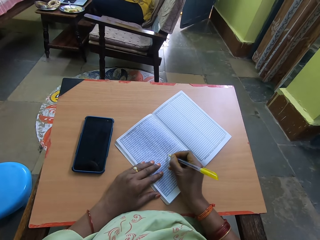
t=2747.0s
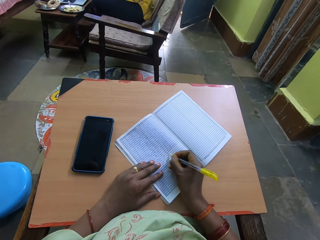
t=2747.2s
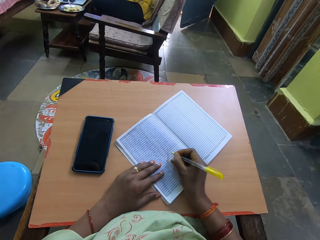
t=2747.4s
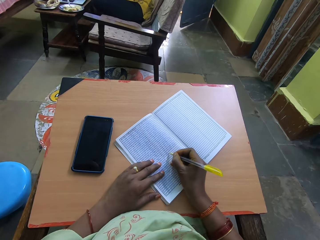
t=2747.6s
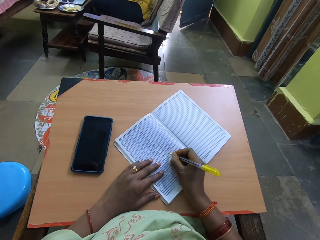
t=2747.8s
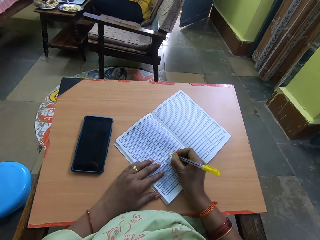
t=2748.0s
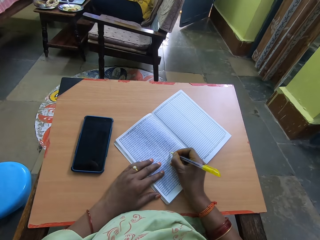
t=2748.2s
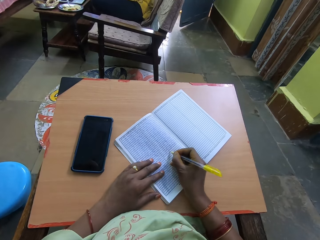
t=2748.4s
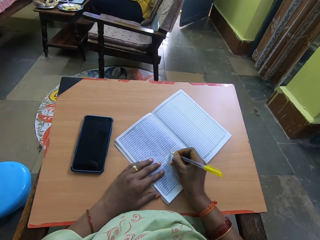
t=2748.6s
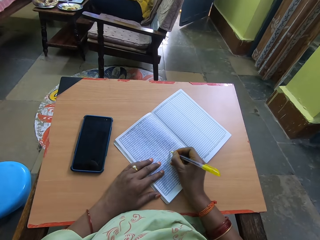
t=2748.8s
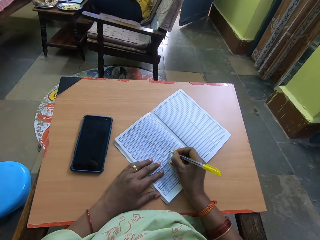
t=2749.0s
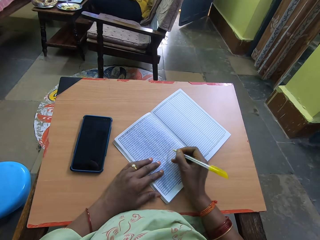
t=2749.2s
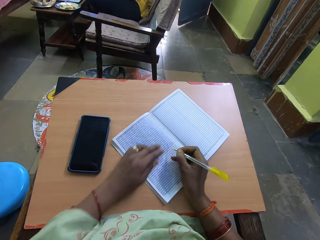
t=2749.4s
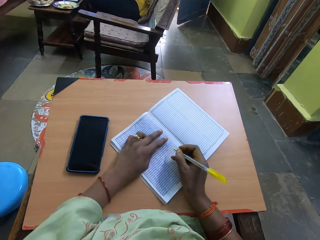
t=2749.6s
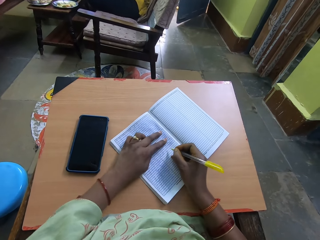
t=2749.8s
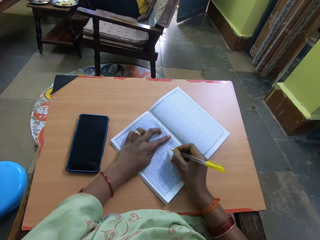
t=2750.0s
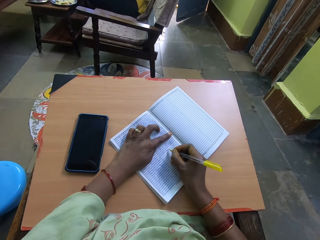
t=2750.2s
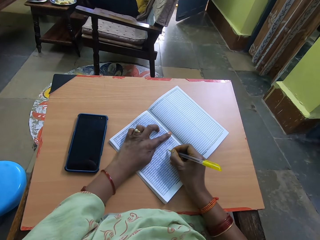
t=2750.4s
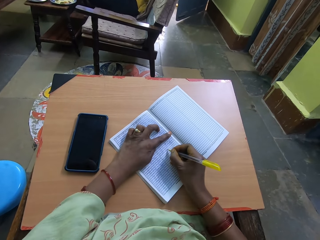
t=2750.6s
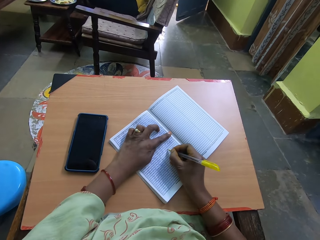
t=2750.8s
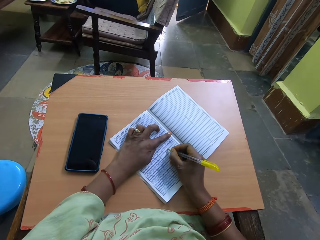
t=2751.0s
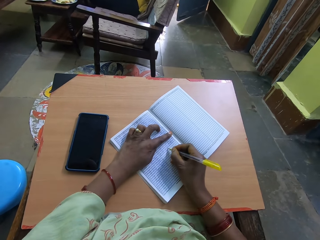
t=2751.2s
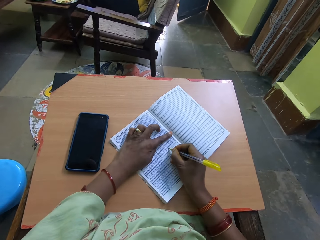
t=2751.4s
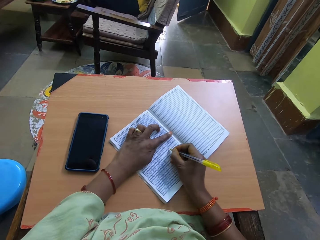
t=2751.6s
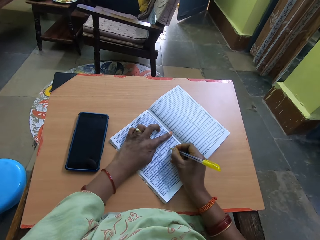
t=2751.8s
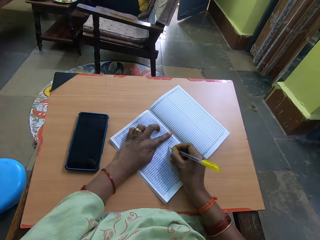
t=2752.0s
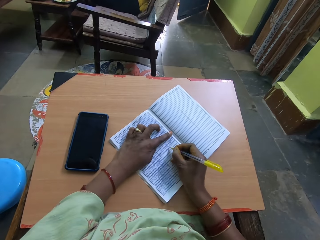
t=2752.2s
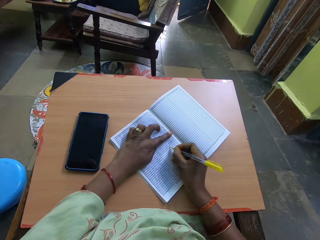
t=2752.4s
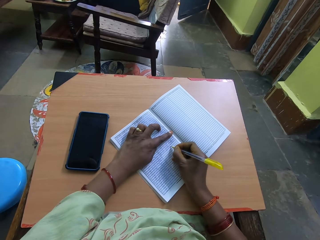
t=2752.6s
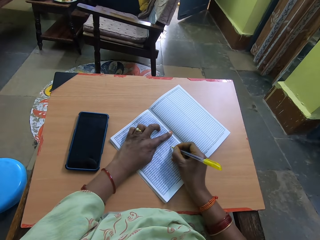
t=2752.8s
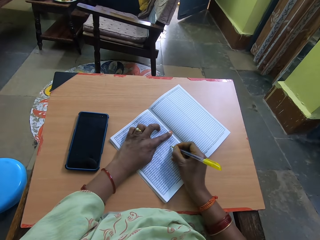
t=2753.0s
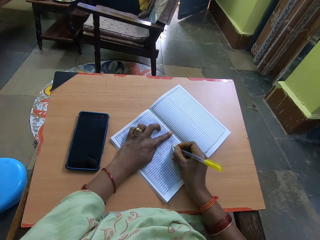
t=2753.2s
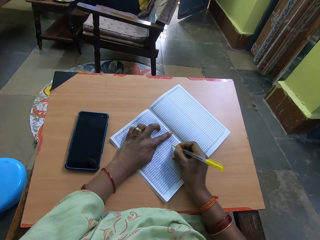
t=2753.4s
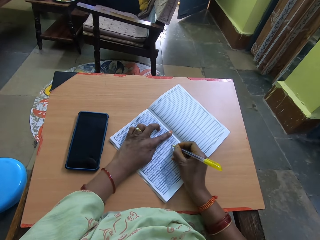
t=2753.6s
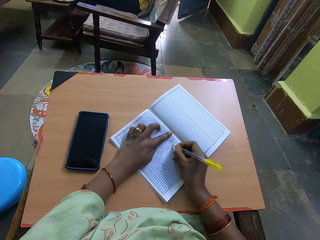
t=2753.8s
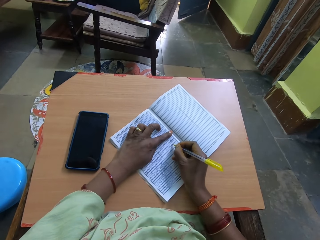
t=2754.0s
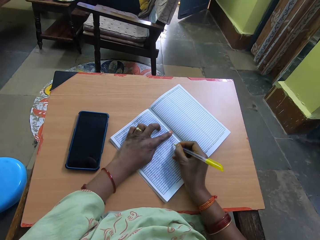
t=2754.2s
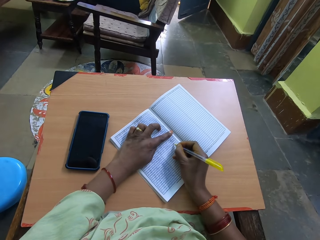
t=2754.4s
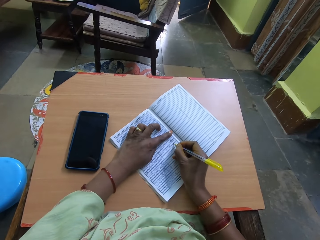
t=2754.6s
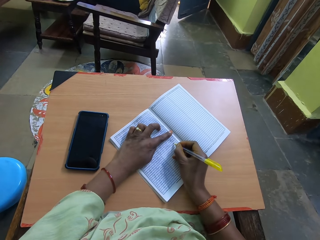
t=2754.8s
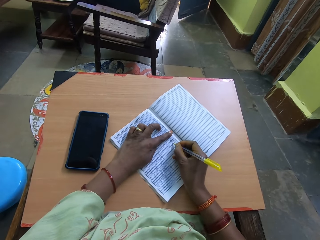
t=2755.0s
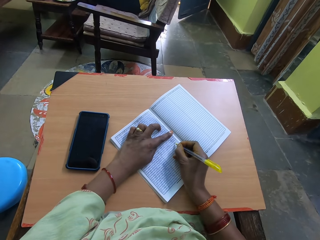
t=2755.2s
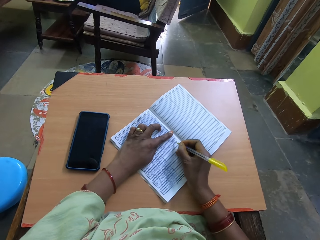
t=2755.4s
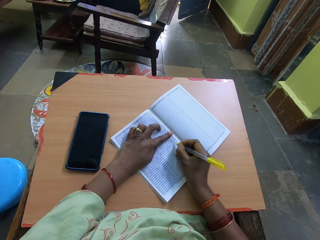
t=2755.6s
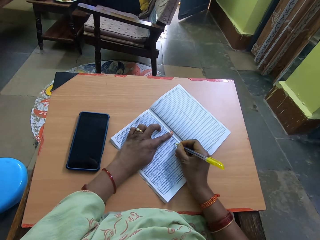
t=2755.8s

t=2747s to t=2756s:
The camera wearer holds the book with her left hand.

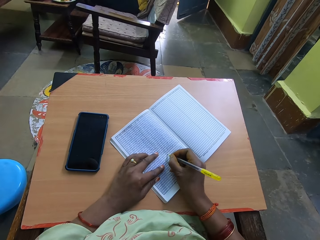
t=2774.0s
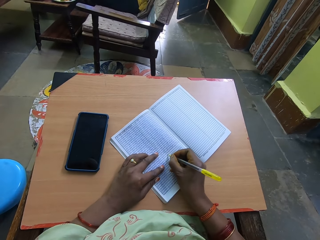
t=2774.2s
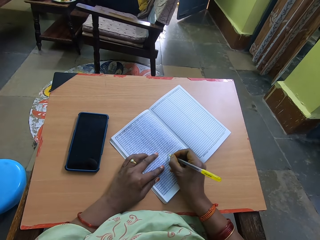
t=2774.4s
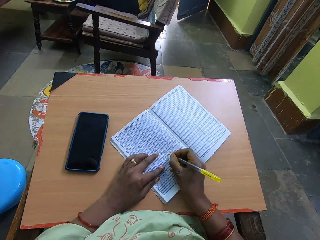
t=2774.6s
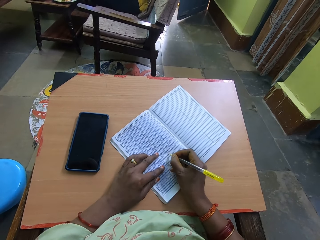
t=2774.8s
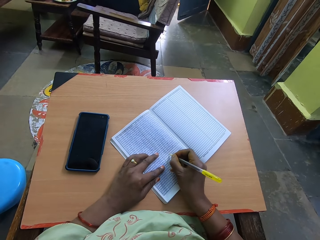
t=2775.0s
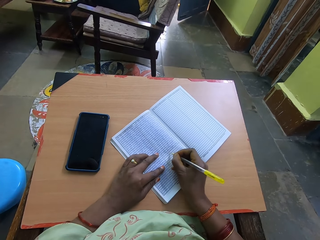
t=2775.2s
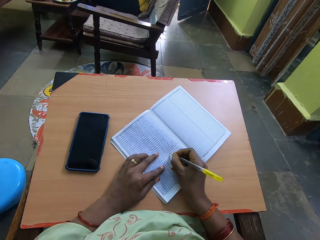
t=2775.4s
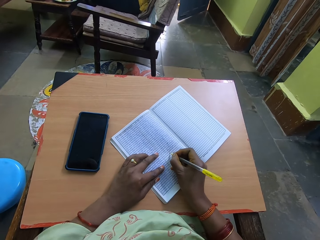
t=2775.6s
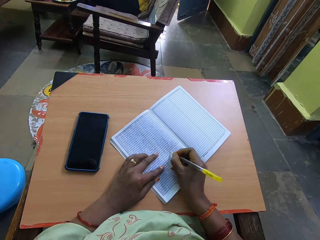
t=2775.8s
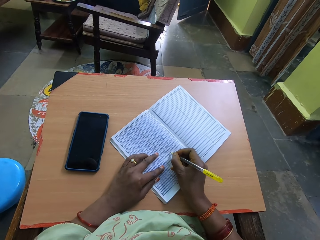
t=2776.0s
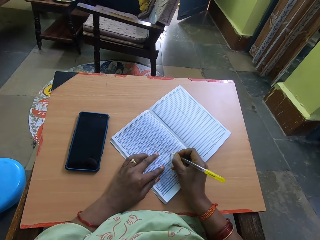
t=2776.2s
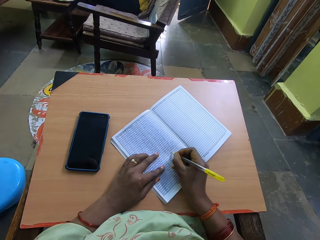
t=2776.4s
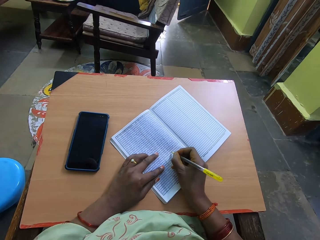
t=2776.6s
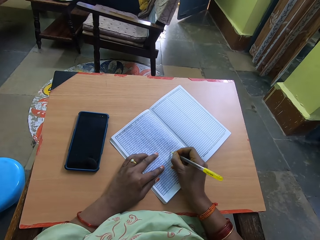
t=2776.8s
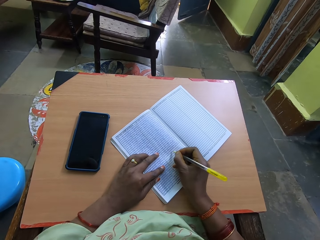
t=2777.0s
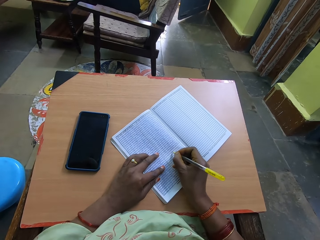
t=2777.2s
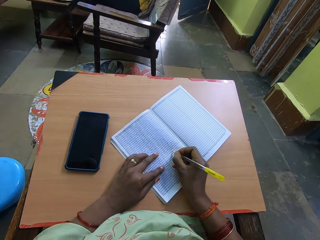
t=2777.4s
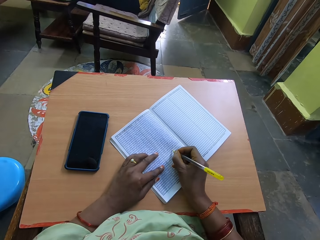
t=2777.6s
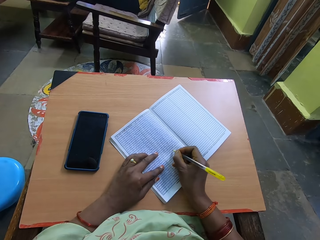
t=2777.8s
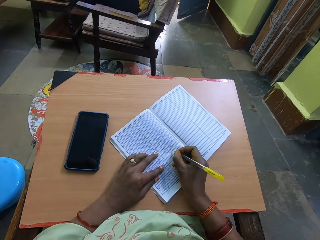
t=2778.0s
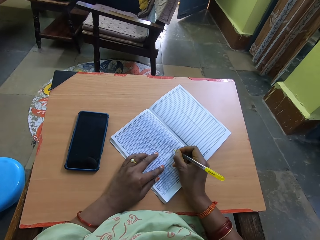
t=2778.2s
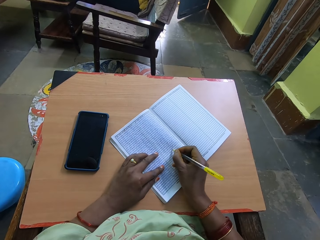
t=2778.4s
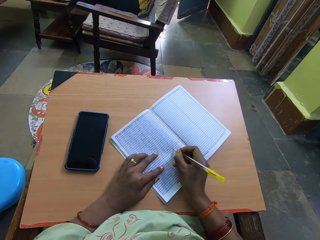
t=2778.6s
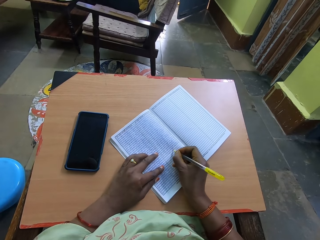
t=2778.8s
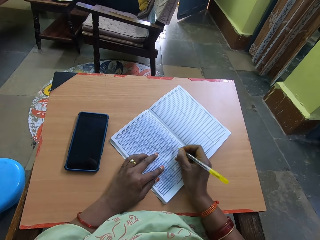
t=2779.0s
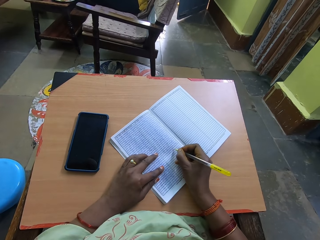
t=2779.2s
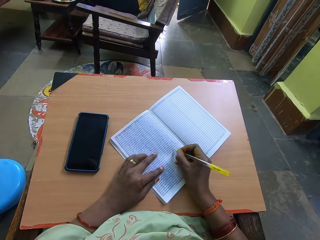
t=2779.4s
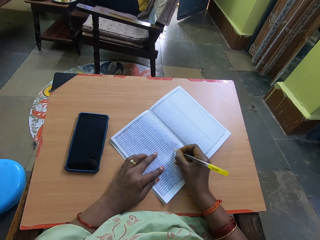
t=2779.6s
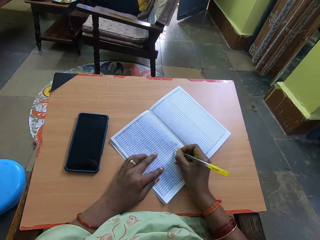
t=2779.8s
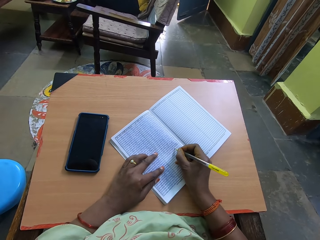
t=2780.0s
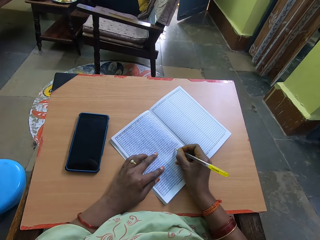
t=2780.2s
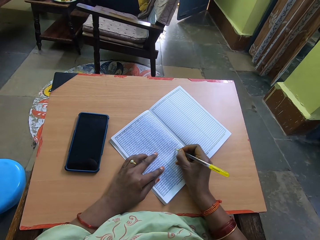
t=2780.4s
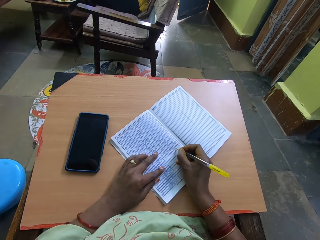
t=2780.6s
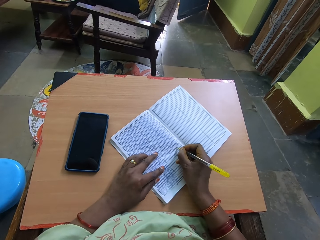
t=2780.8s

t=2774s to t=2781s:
The camera wearer writes in the book with the pen in her right hand.

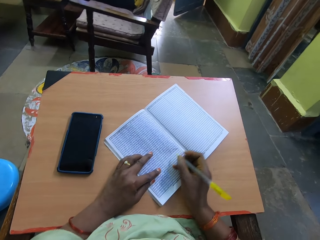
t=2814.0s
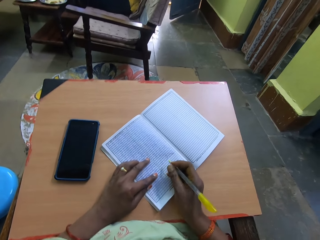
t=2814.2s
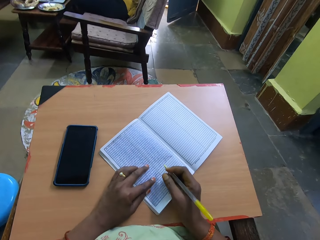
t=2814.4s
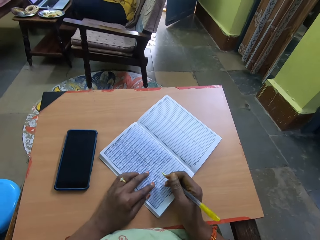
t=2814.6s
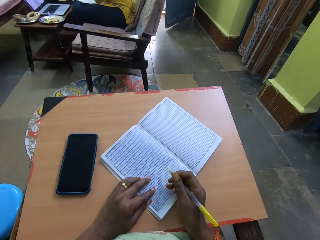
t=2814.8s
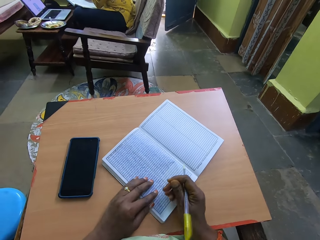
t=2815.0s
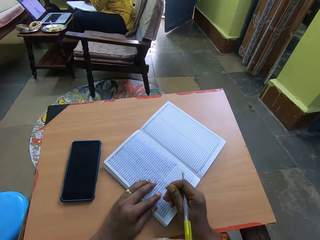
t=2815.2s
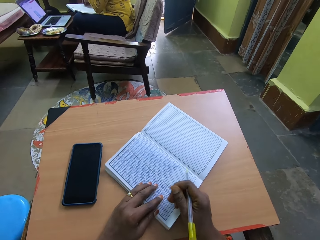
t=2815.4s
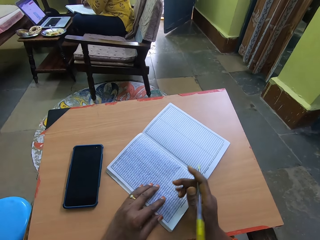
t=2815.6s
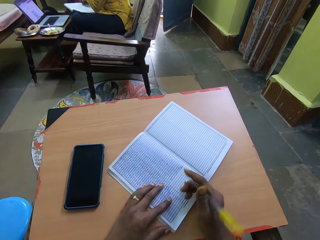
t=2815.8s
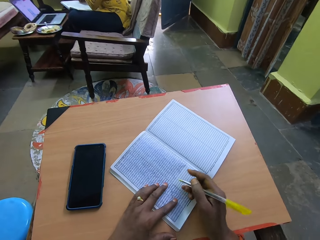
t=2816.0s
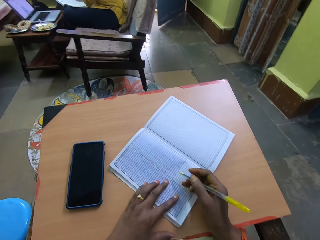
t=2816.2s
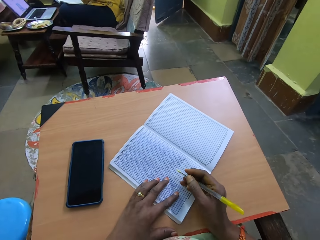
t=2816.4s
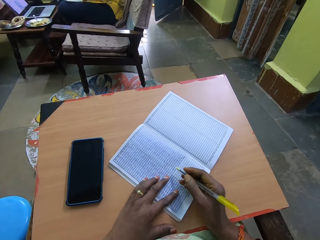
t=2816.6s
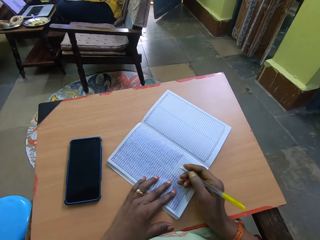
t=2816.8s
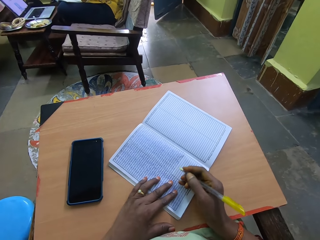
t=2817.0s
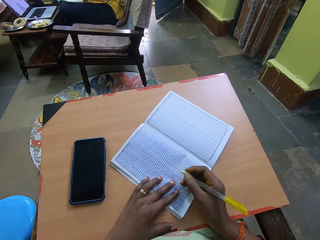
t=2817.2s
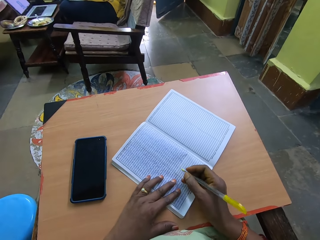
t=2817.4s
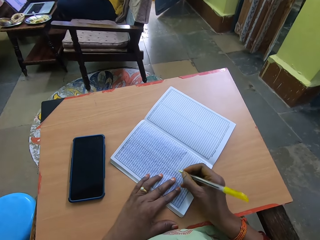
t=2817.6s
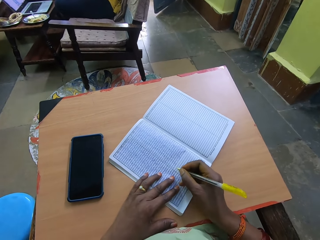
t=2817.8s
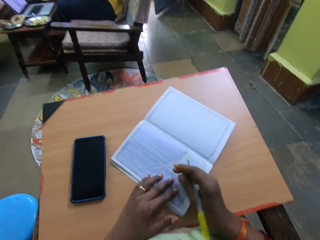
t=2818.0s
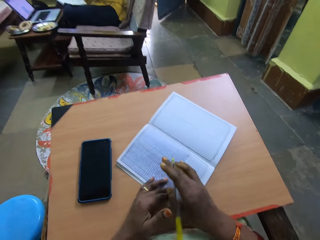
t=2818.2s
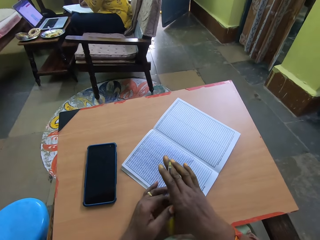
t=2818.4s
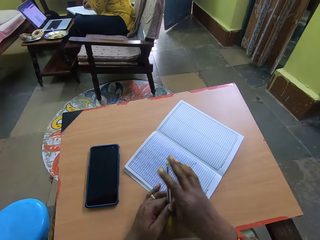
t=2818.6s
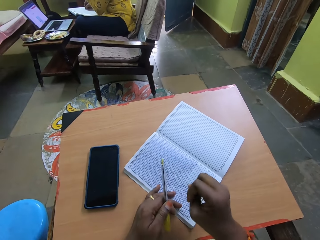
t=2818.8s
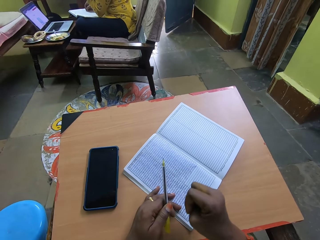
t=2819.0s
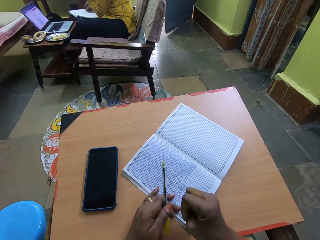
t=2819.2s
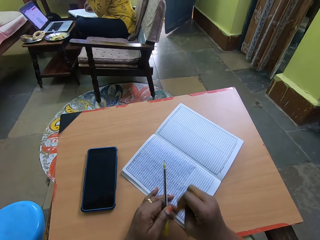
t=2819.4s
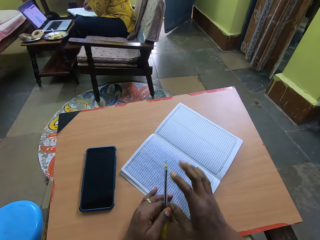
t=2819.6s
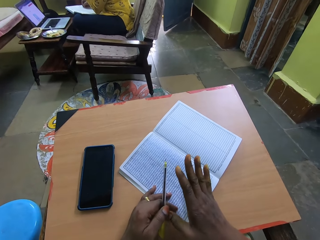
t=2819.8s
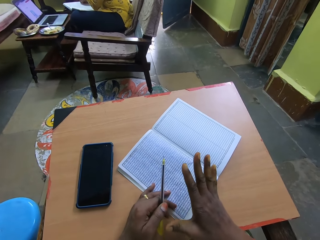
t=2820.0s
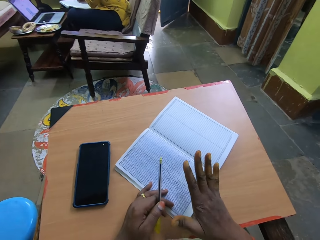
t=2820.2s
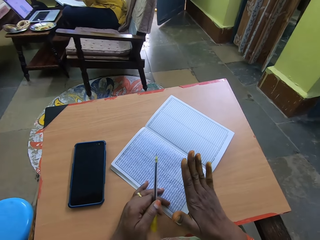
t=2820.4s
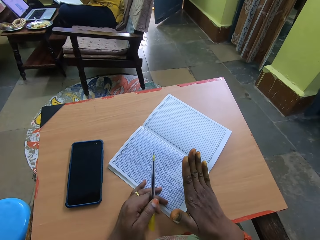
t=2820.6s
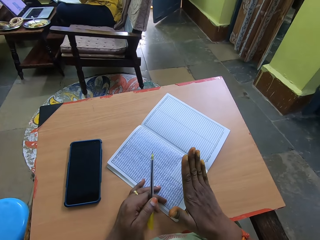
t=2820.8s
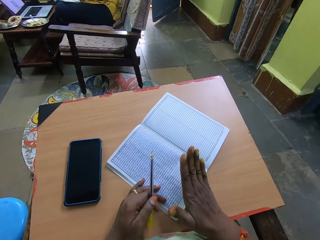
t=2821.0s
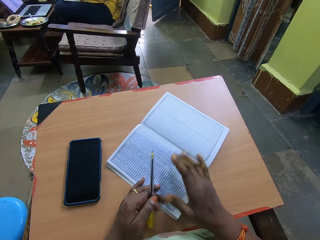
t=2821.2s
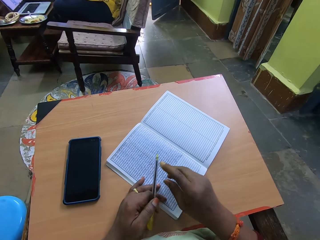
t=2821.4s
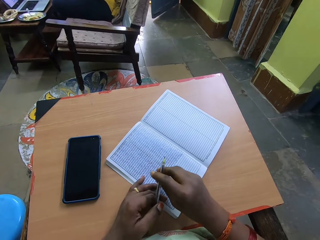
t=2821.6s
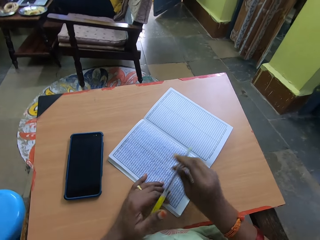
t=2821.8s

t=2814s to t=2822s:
The camera wearer stops to write for a while. She passes the pen in her right hand to her left hand. She squeezes her right hand.
